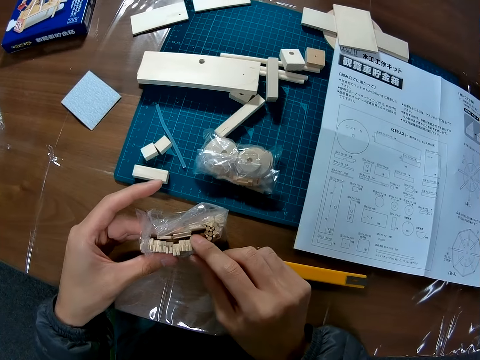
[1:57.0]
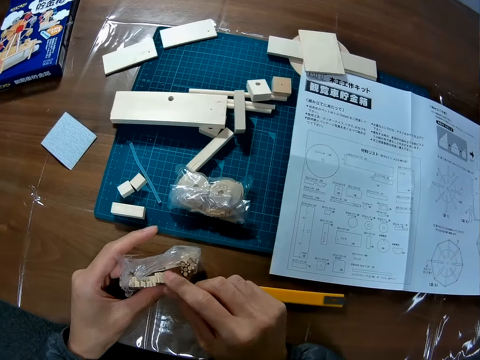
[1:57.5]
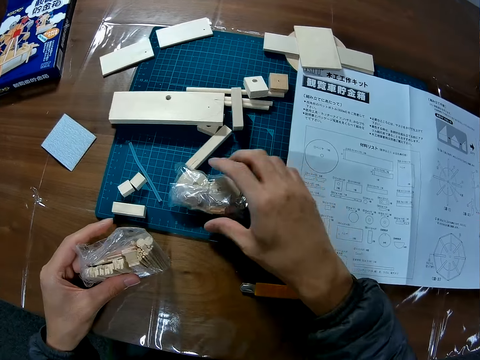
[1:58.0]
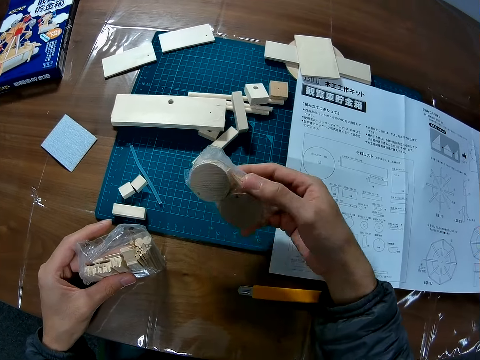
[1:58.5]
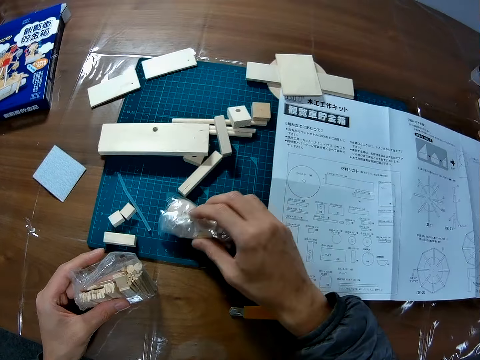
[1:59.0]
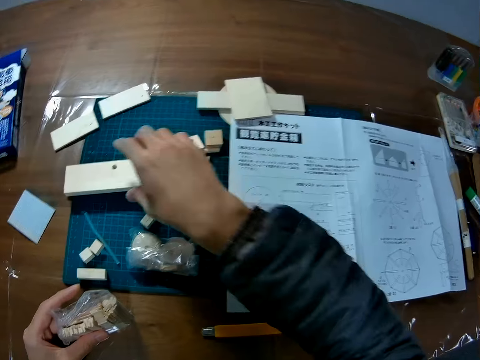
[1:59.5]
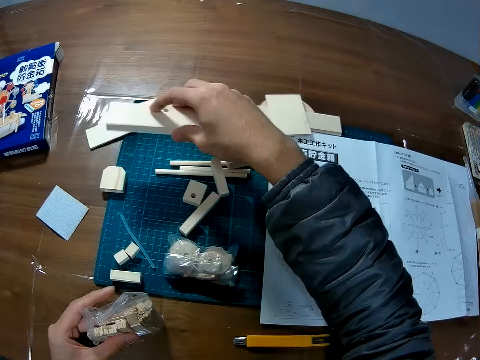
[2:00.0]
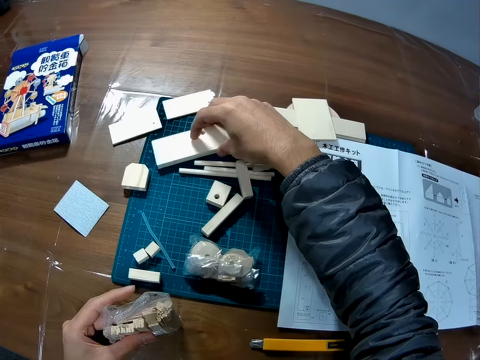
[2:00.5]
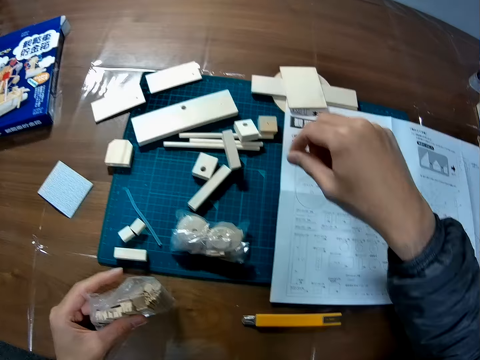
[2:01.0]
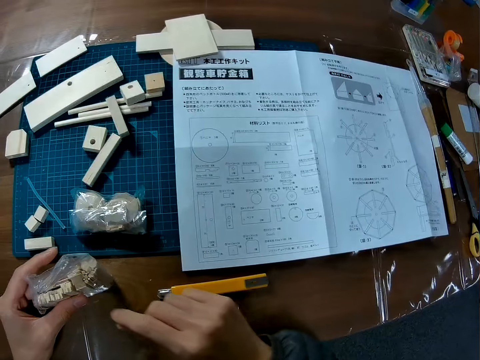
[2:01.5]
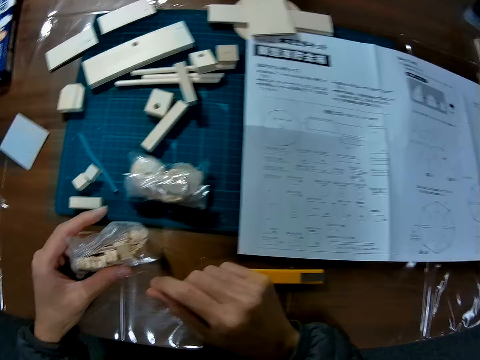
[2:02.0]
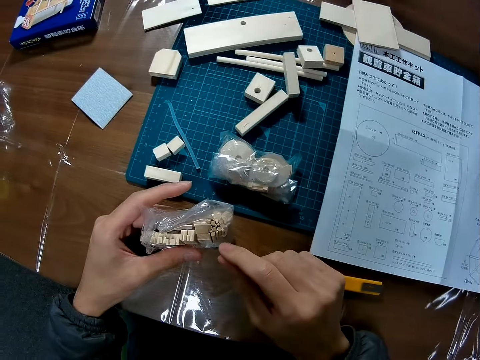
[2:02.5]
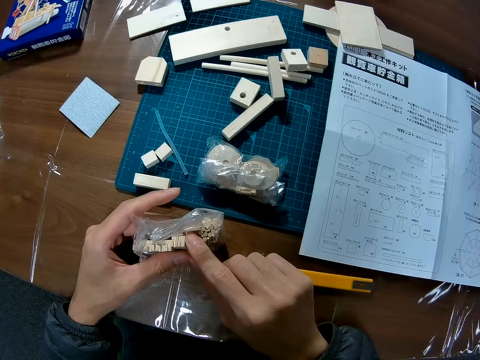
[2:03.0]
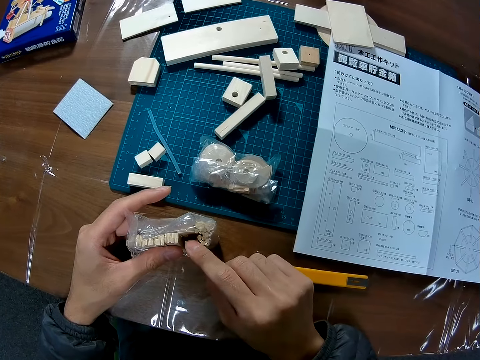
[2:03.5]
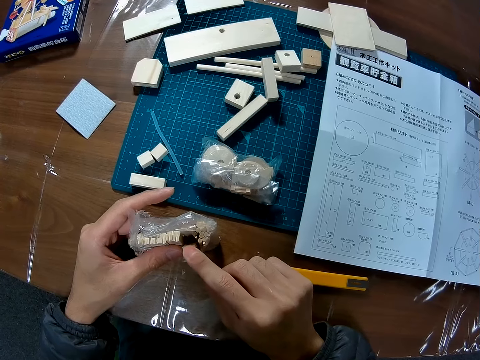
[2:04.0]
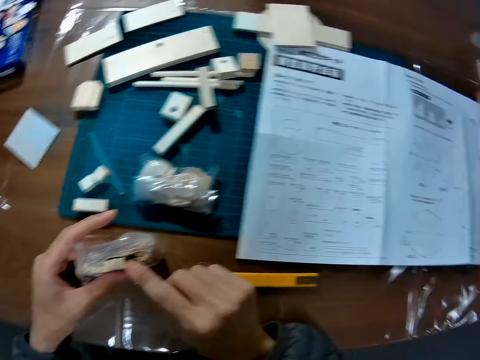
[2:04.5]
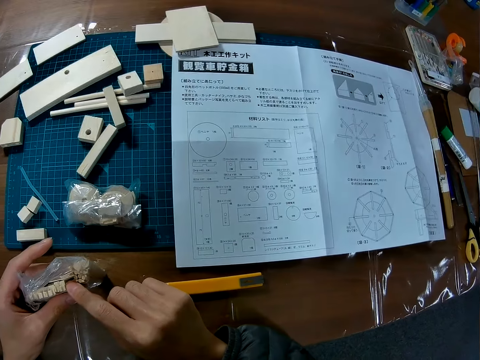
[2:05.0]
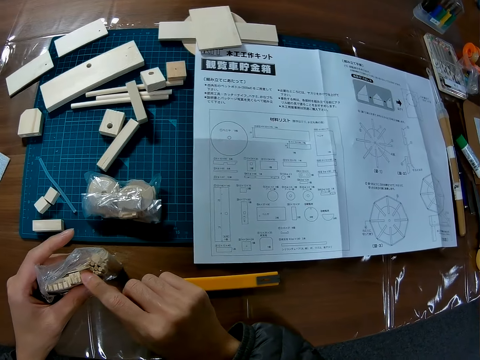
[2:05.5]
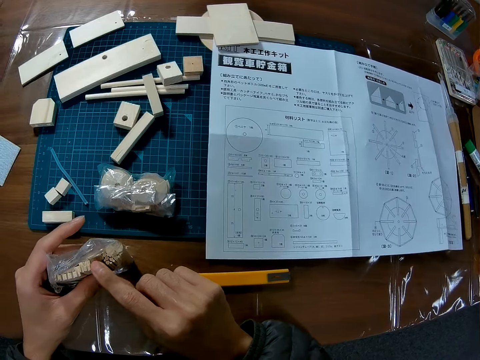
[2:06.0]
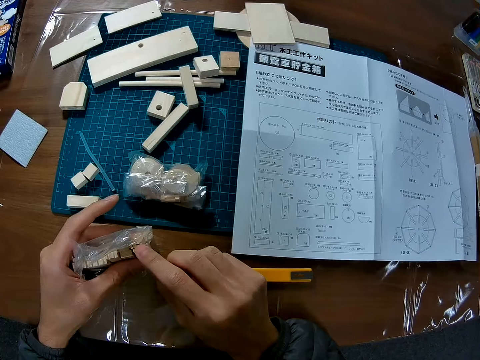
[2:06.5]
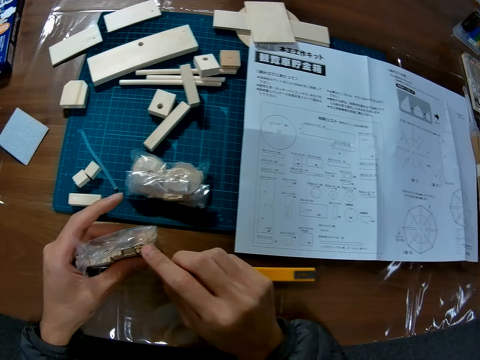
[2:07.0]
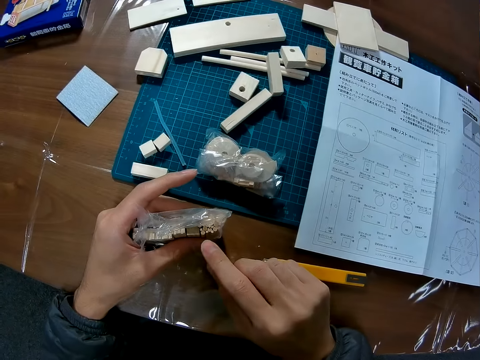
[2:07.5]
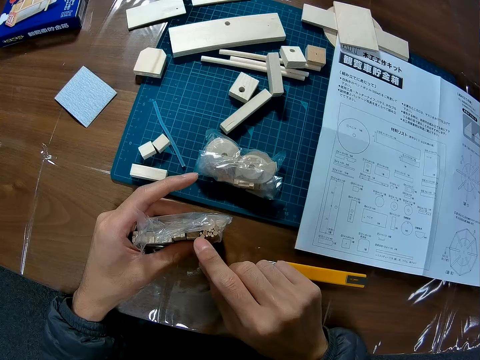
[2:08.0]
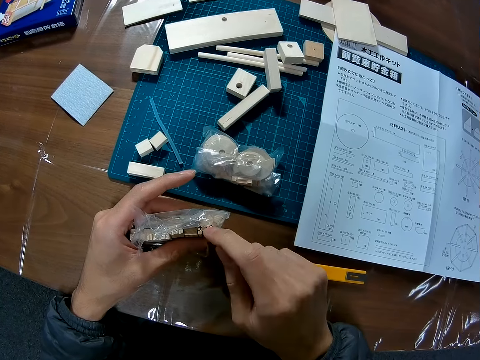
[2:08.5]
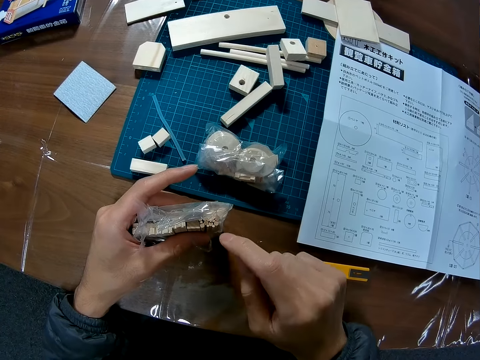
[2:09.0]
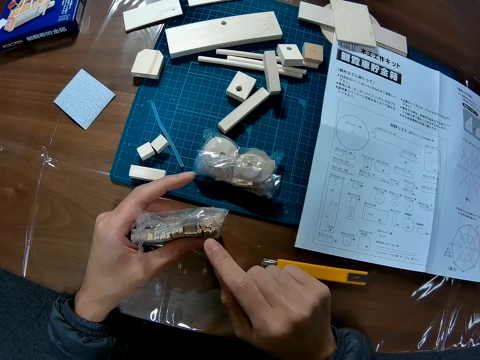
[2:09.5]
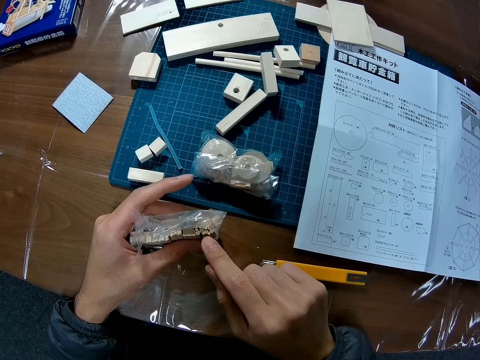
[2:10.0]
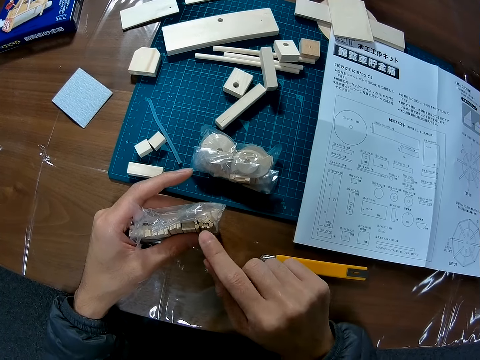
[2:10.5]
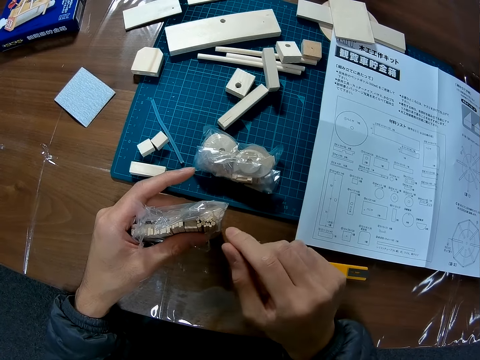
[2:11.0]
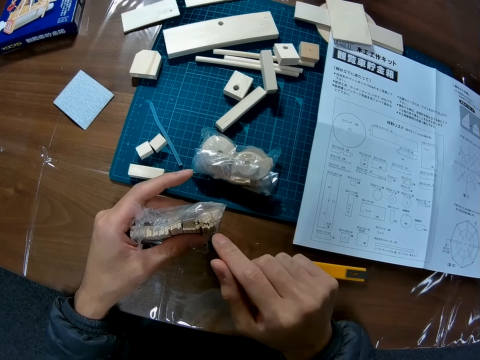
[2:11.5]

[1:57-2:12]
The camera wearer moves a piece of wood on the table. He checks the nylon with his finger. He counts the craft material.

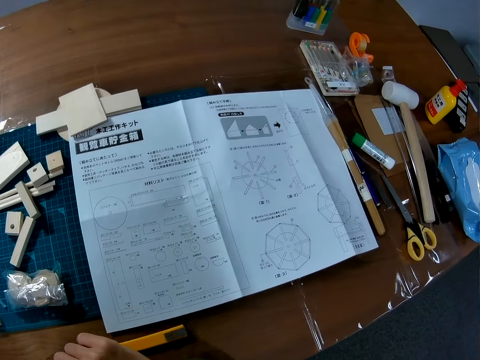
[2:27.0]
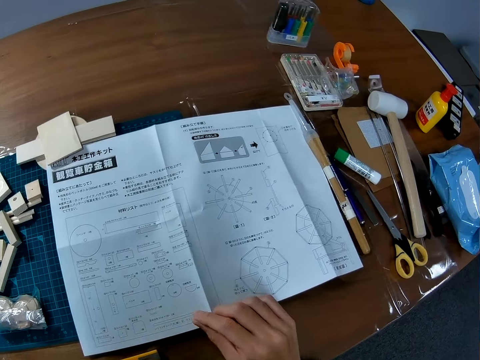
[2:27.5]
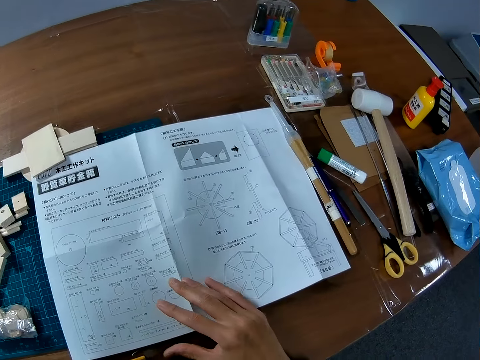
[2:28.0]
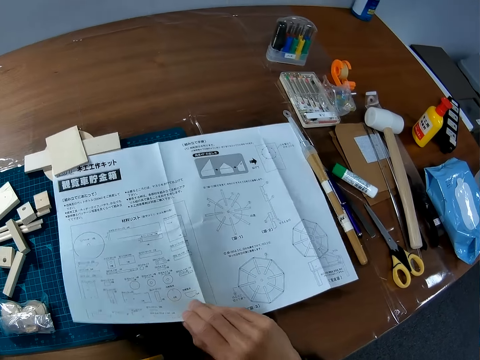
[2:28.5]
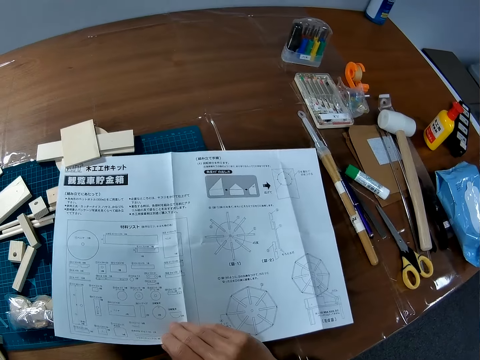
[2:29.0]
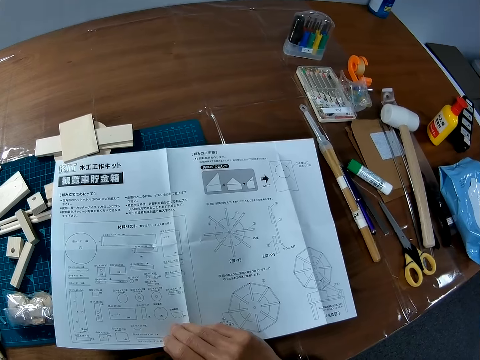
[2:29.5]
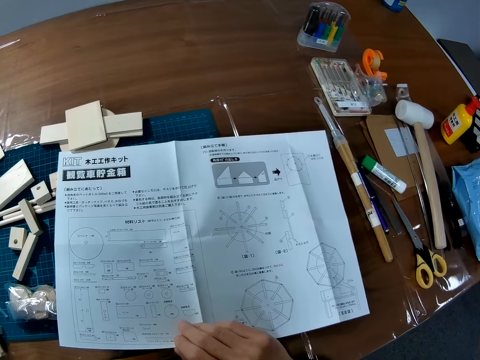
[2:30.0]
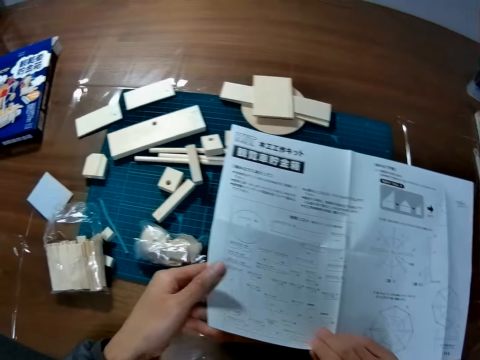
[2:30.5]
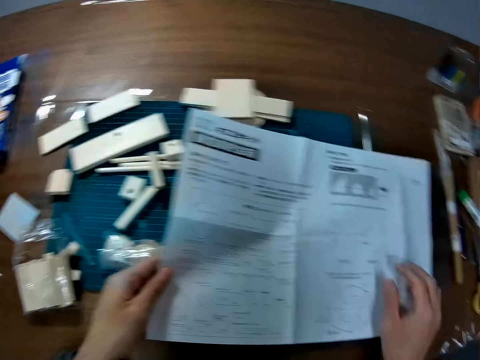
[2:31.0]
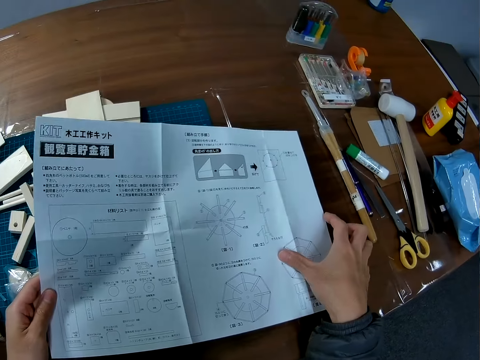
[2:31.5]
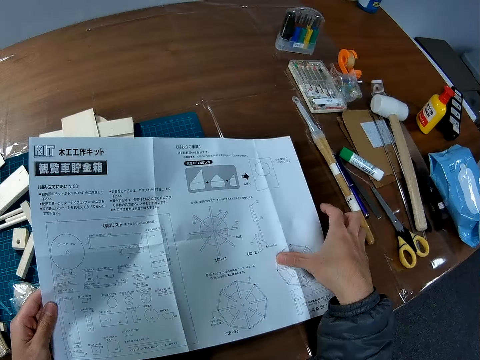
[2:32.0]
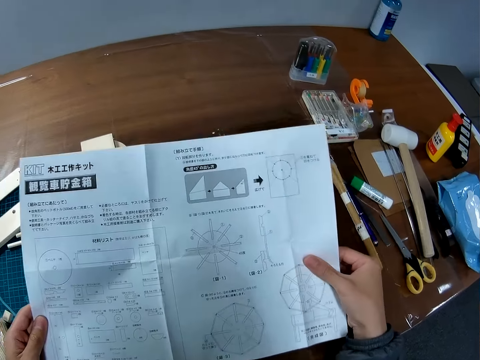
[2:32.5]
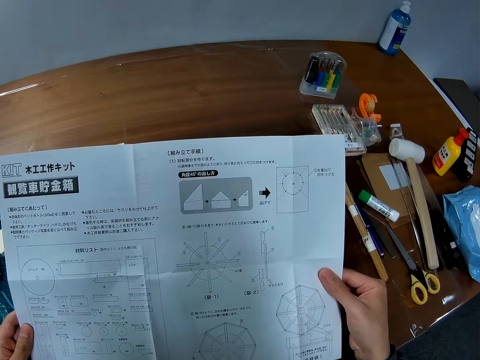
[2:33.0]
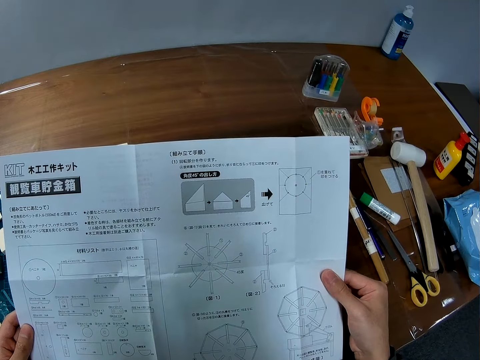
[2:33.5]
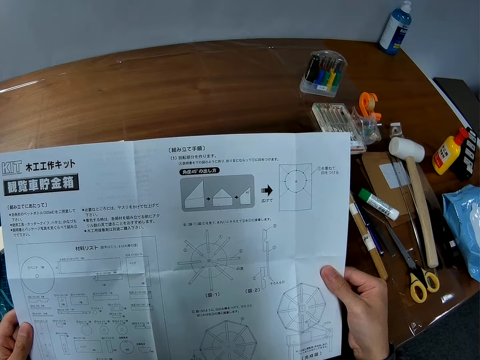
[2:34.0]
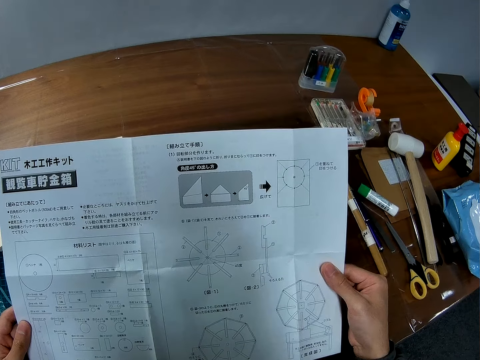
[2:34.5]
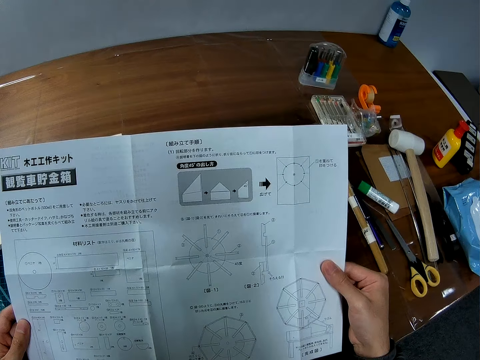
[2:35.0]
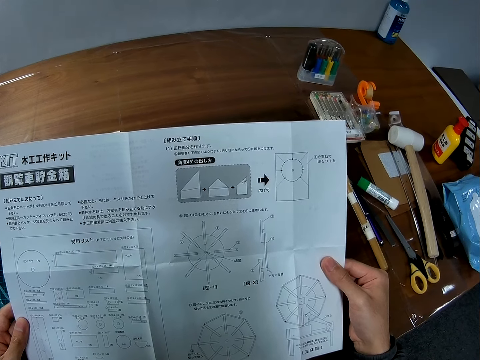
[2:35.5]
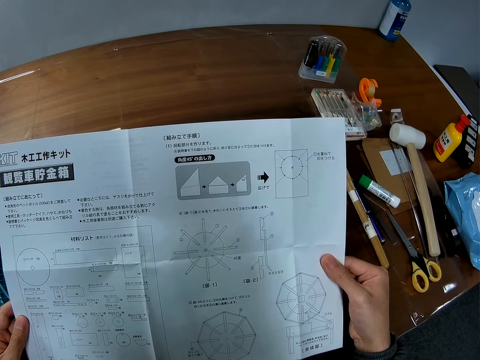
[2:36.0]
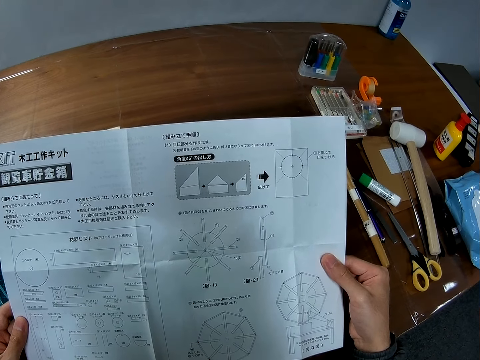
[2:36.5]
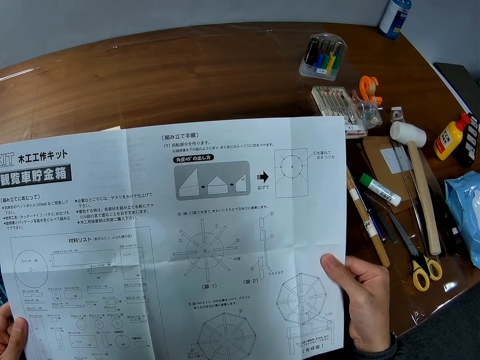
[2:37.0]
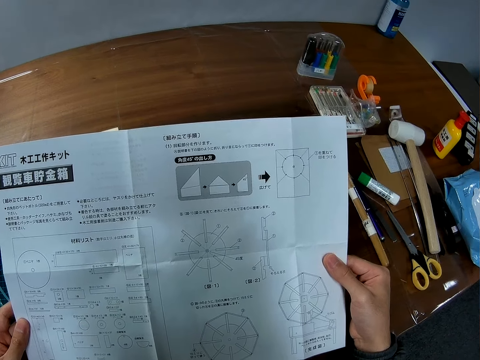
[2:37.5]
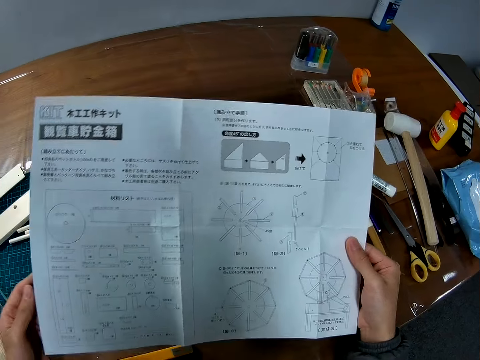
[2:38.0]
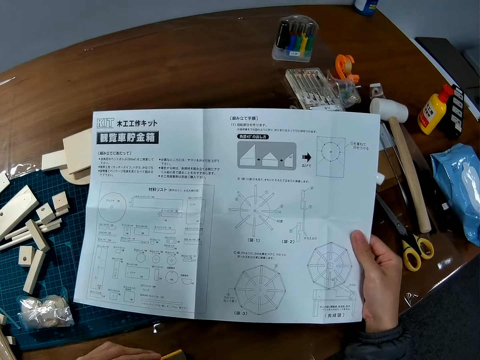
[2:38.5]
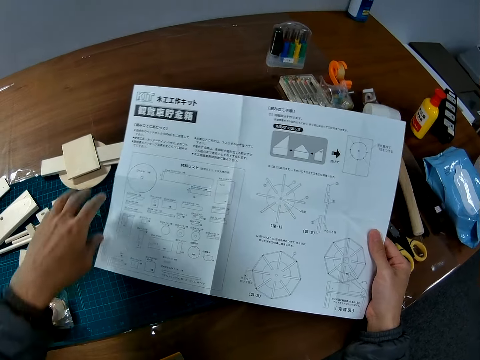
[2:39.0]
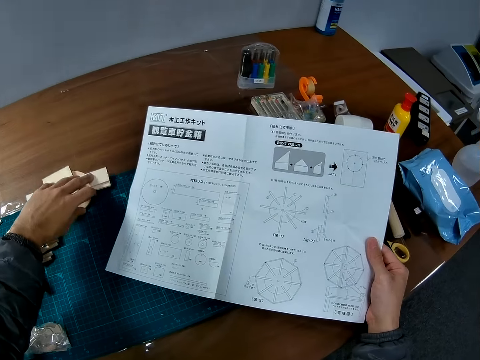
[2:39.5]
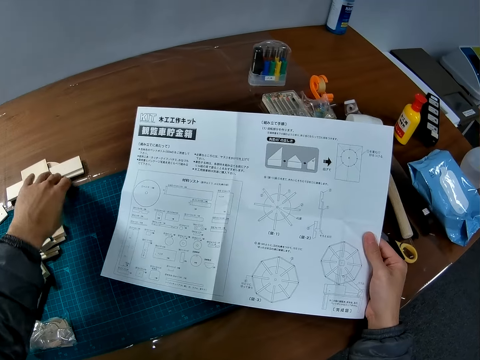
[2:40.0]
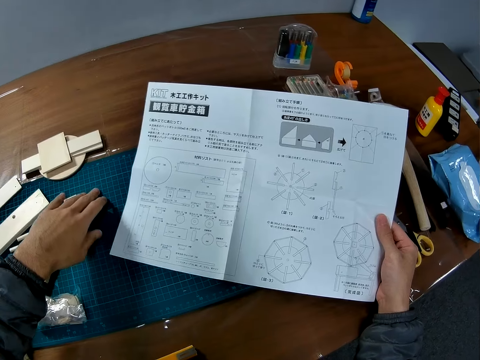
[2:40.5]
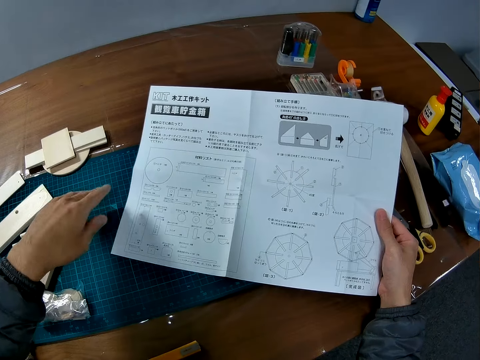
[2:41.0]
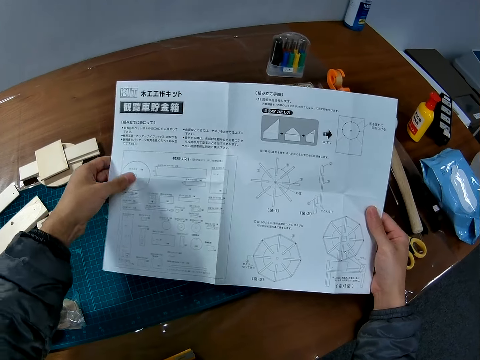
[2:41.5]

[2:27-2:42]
The camera wearer holds a procedure craft paper or manual. They touch the manual. They pick up the manual from the table. They move pieces of wood on the table.
